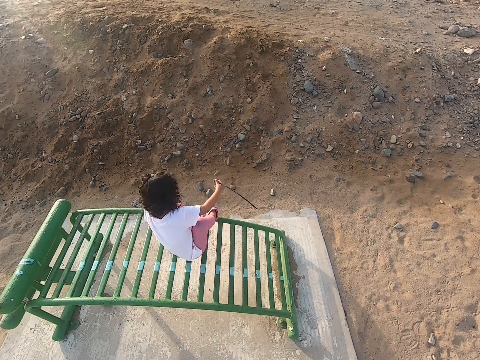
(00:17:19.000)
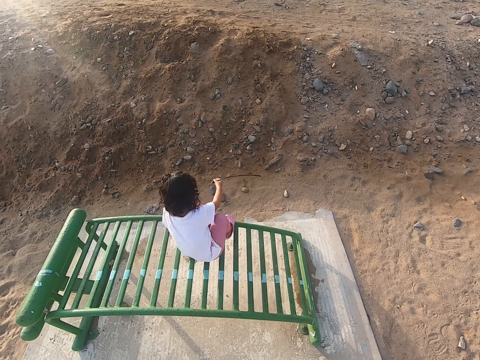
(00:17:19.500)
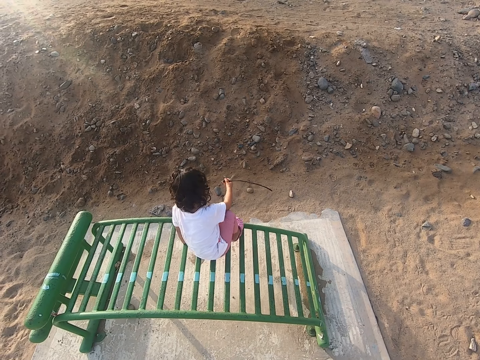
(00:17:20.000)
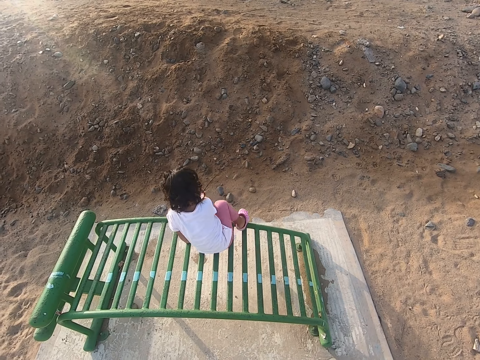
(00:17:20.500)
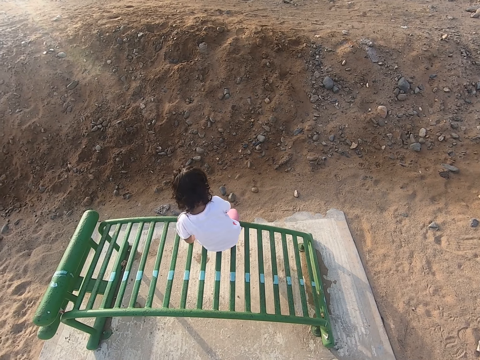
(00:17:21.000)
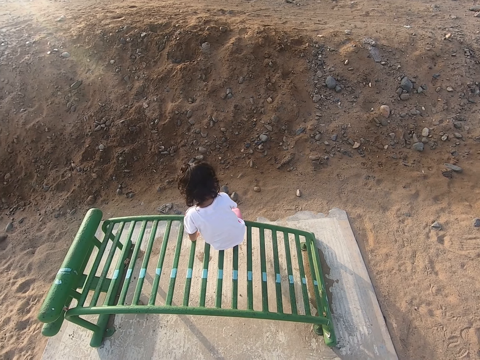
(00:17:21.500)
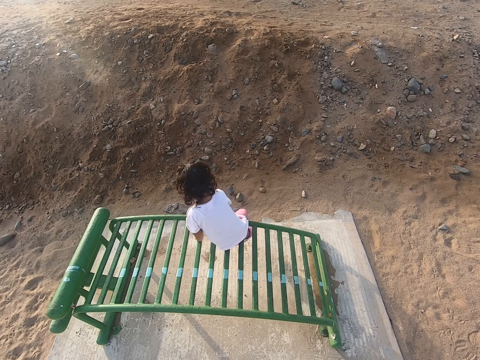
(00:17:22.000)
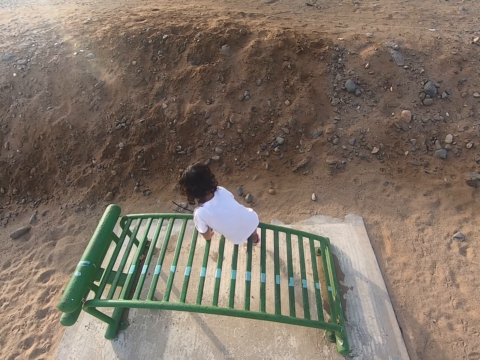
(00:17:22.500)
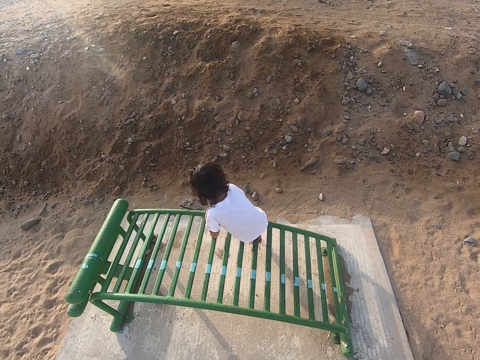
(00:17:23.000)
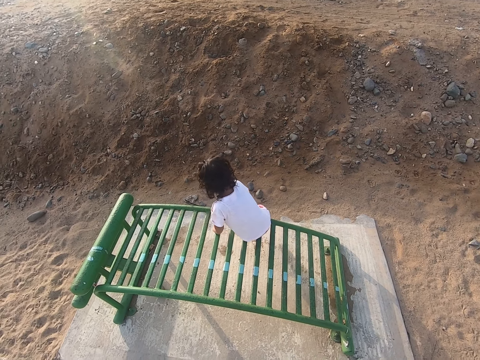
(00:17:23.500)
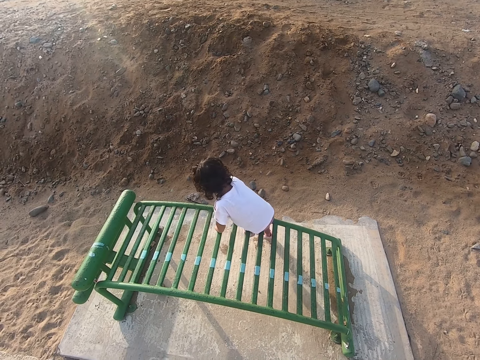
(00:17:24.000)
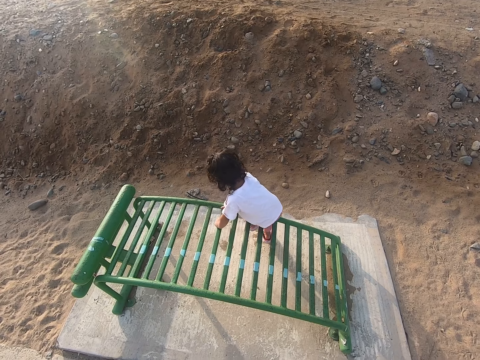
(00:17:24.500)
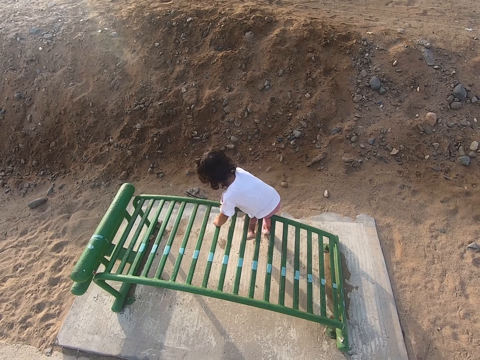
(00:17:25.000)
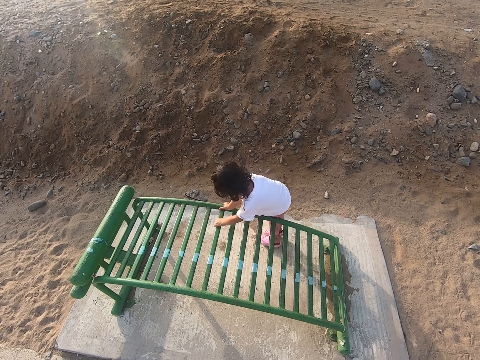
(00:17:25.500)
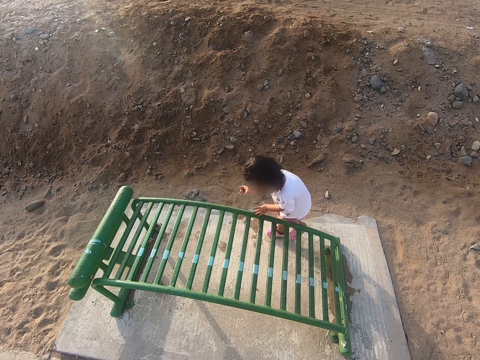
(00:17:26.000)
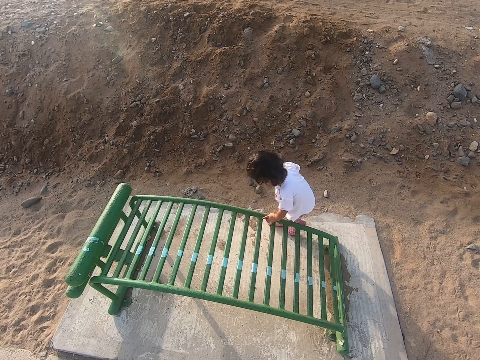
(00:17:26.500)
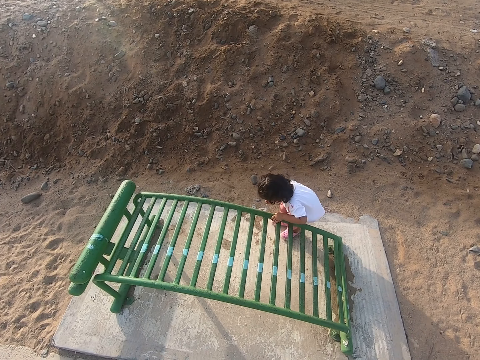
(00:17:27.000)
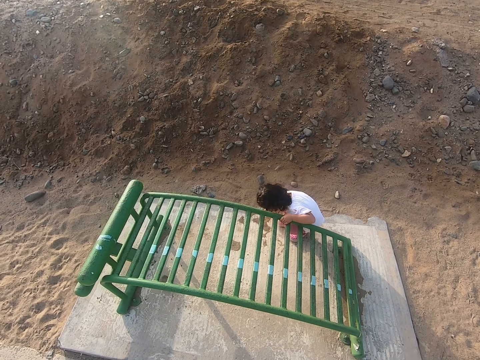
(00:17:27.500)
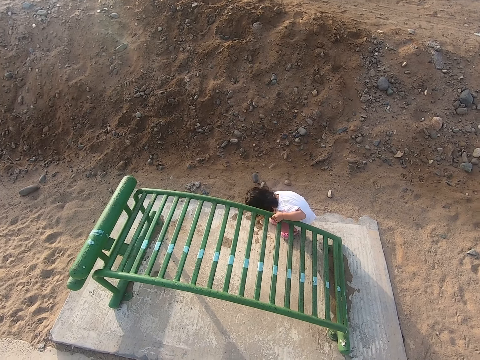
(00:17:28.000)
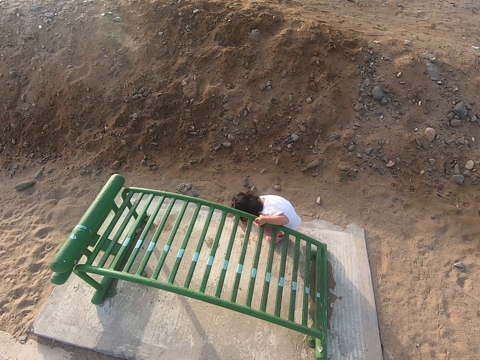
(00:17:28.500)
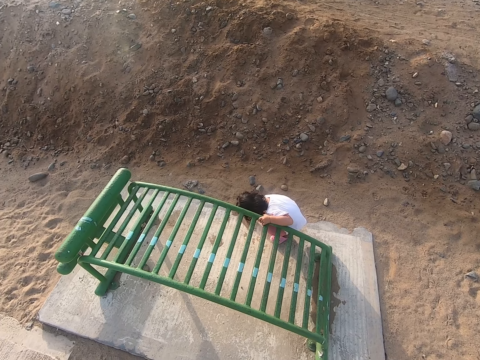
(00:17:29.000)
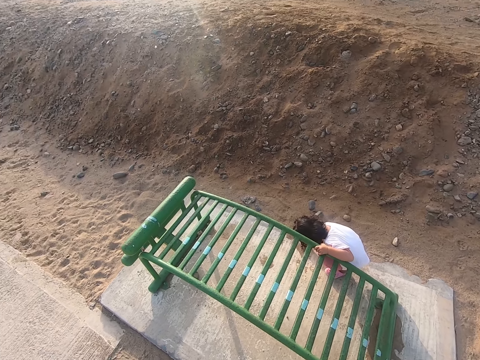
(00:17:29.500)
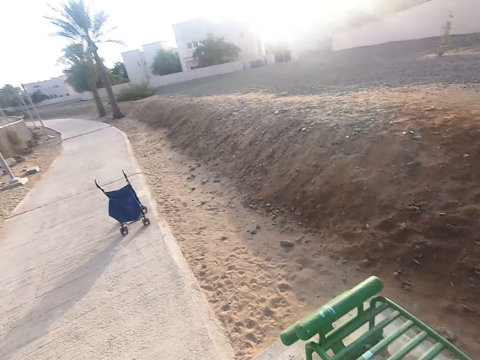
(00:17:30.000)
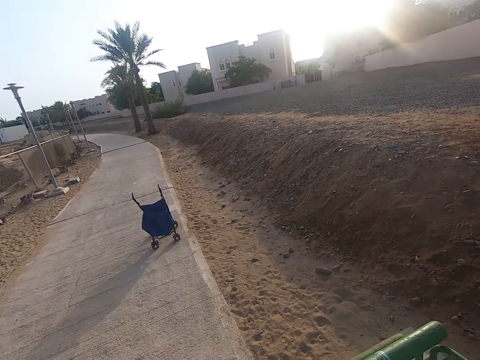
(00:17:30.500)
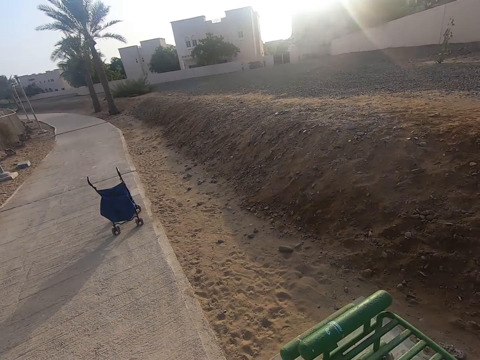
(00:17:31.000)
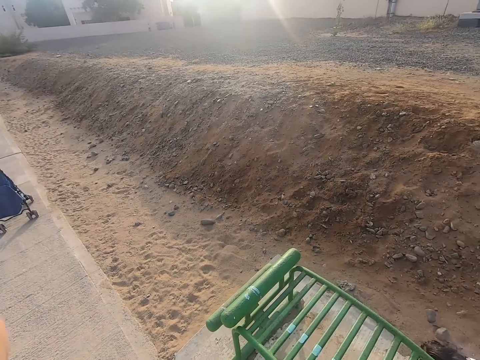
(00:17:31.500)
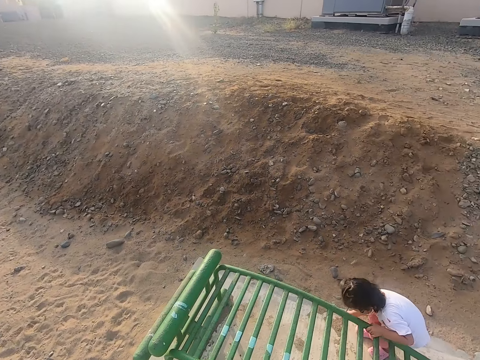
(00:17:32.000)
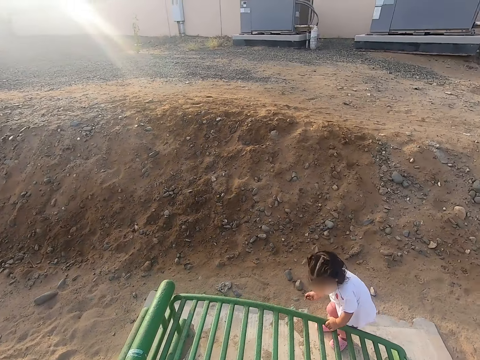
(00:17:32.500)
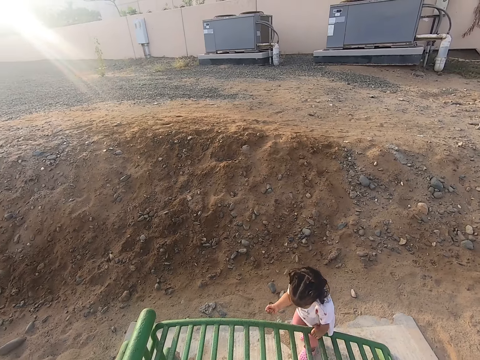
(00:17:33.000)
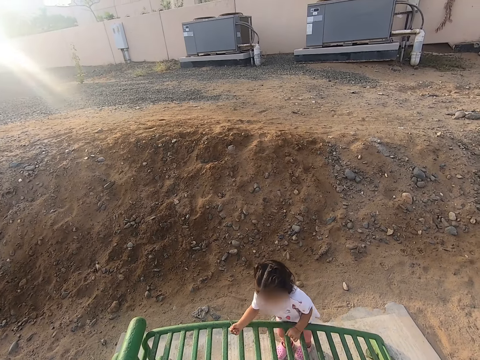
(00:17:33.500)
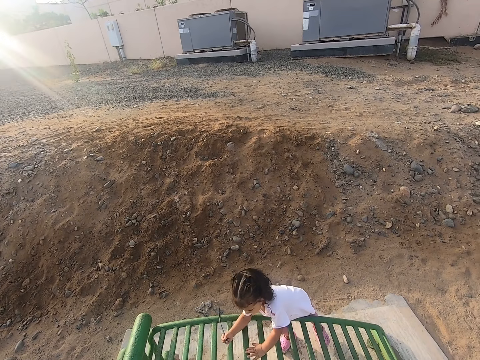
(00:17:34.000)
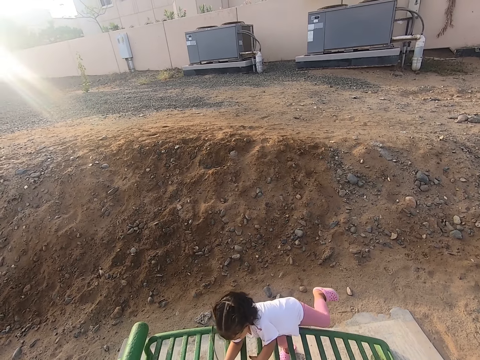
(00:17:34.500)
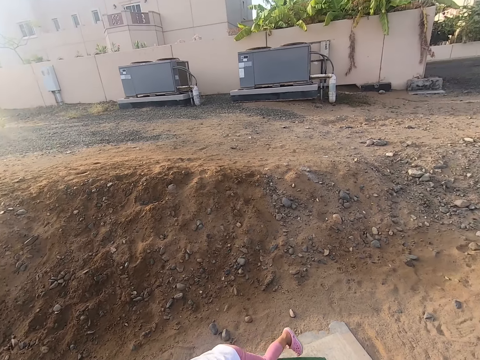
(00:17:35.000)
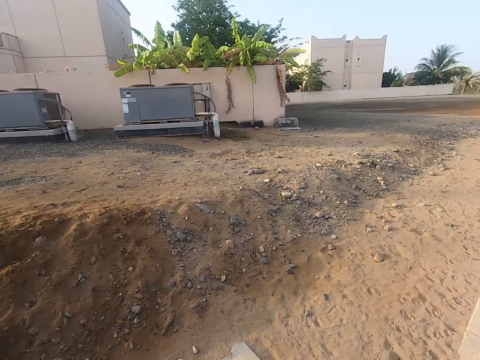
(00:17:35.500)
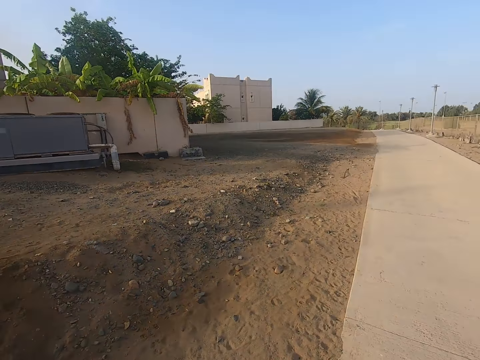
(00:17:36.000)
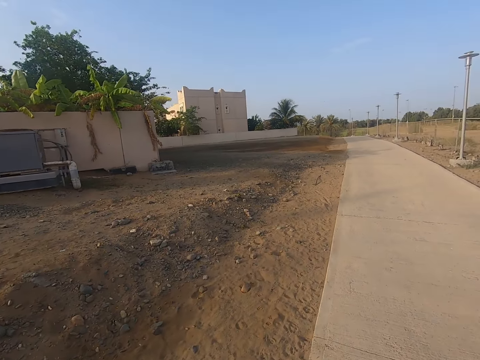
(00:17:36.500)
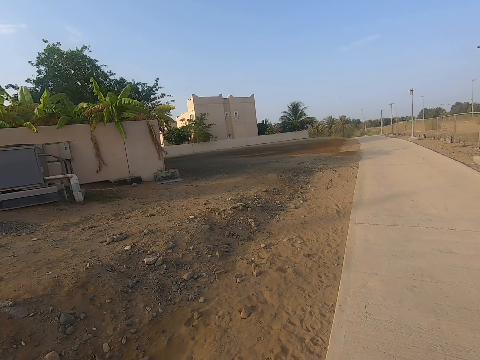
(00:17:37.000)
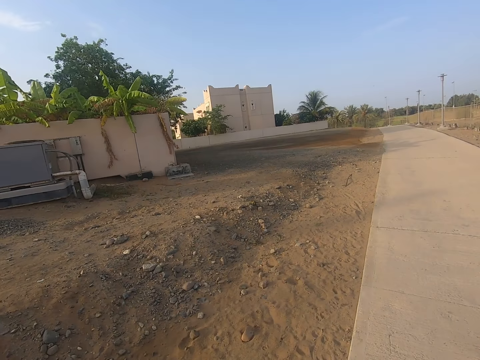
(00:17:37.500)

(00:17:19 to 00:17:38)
A child gets down on the ground. The child stands, plays with a stick and squats. The camera wearer looks around. The child plays with the stick. The child gets on a lounger. The camera wearer looks around.

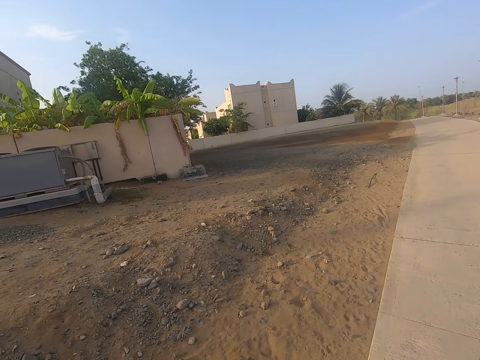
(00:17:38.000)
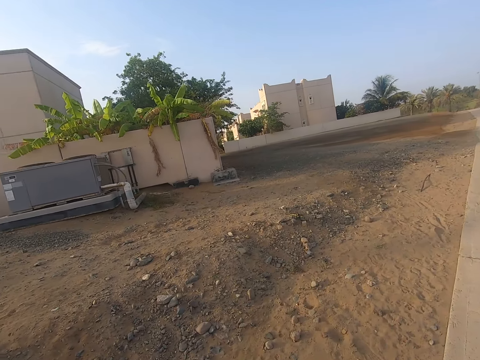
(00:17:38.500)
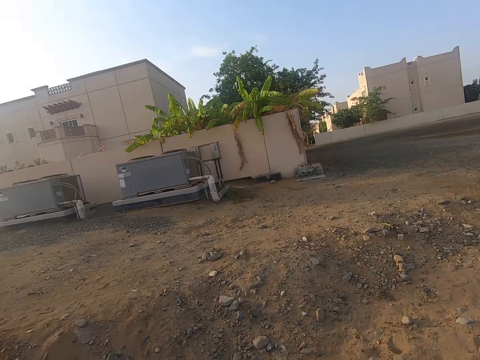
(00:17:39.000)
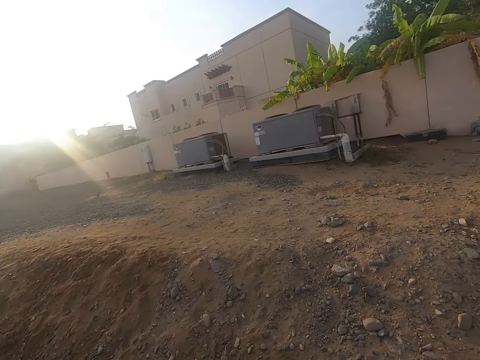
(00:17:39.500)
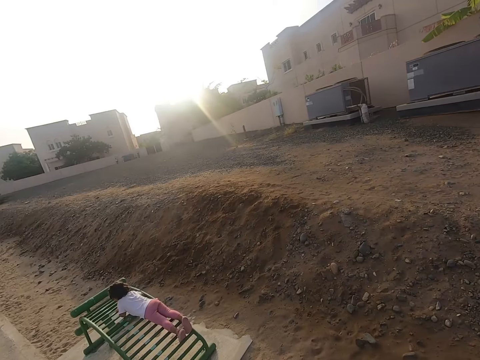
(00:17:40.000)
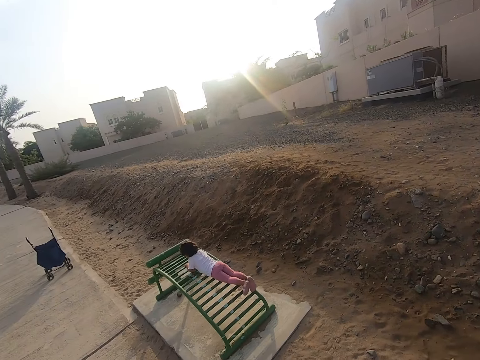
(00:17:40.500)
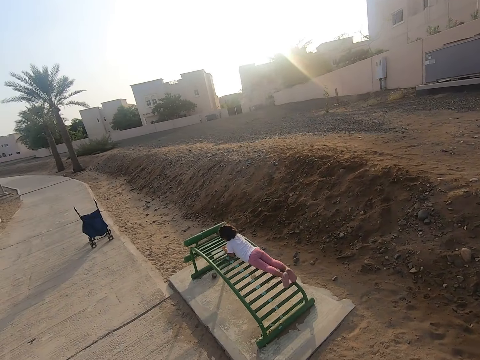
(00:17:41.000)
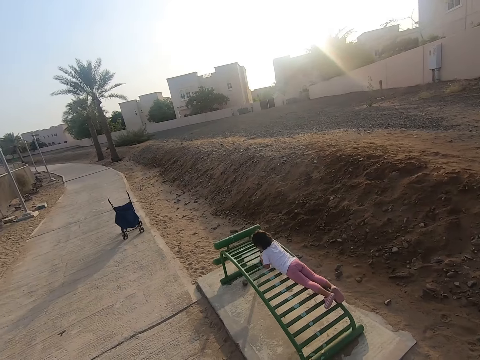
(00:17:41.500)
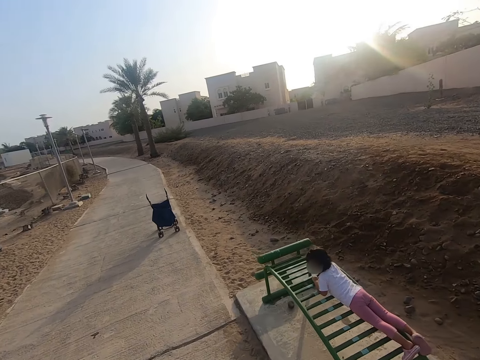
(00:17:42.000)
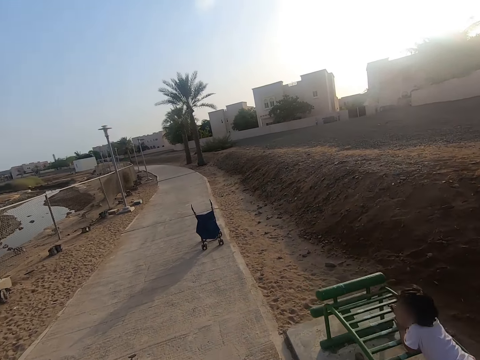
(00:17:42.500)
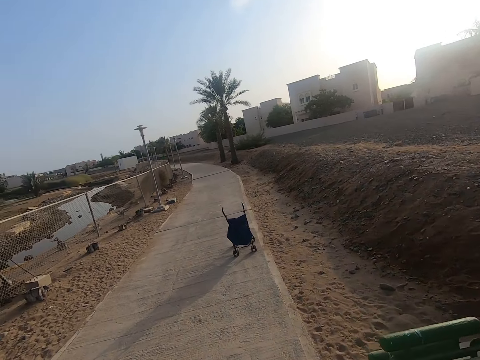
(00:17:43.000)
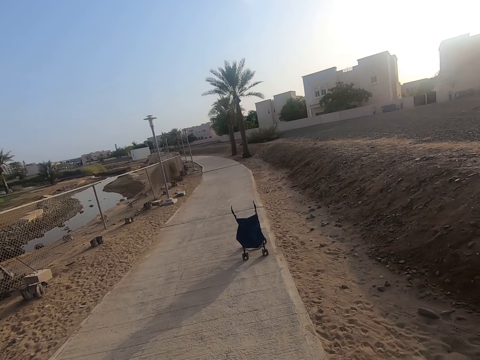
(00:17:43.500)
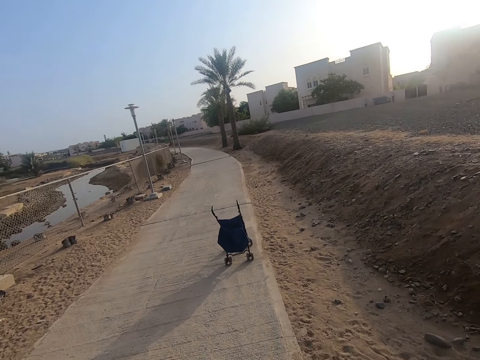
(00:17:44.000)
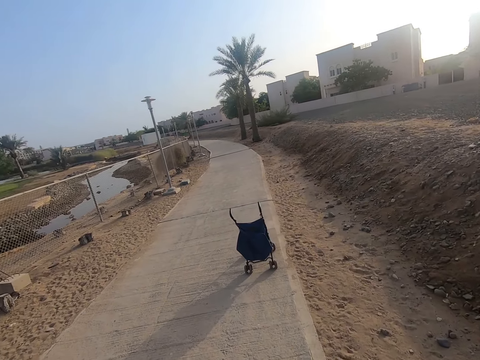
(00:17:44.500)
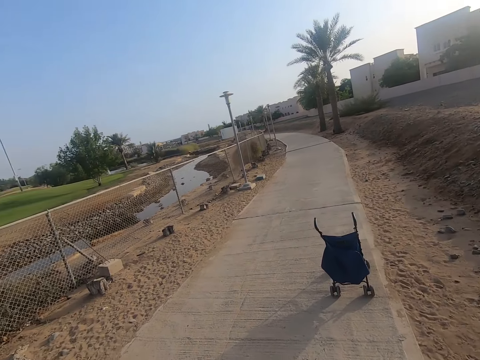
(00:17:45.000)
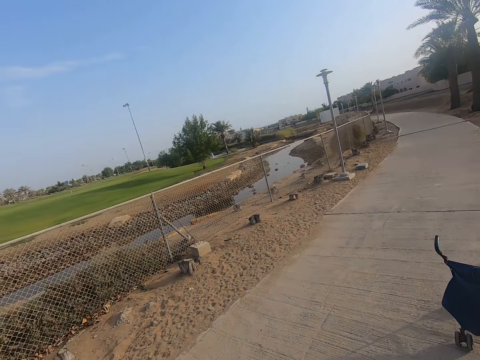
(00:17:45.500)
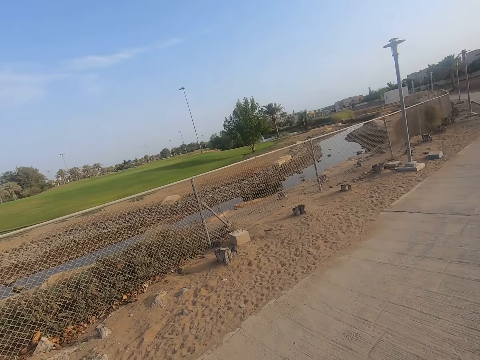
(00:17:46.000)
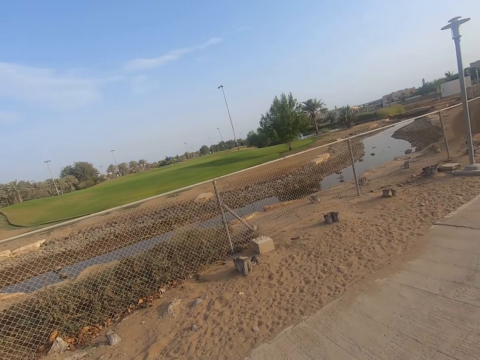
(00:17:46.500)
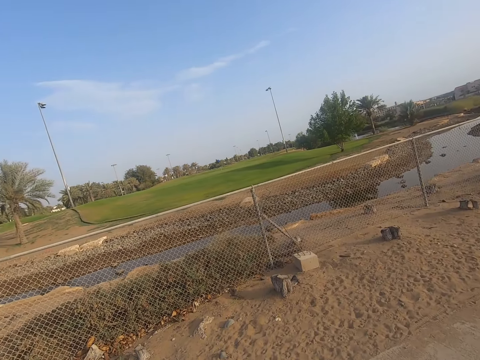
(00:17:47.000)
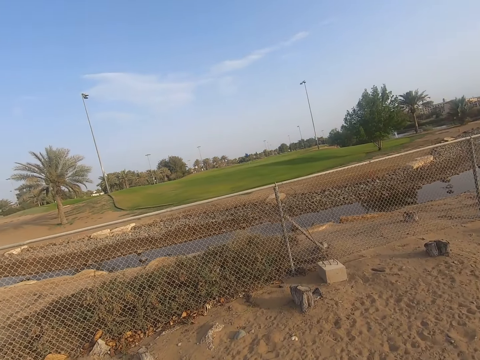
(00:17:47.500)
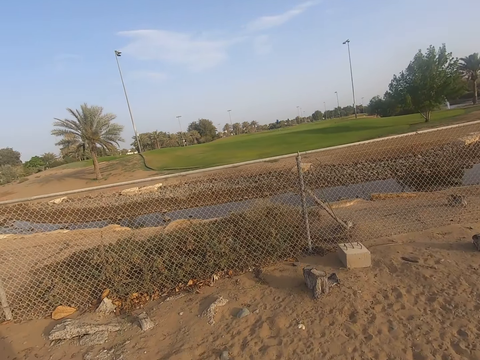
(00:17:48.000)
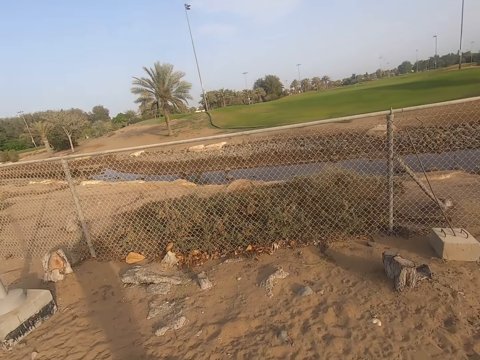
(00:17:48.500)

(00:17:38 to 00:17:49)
A child sleeps on a lounger. The camera wearer walks along the pavement. They look around.
